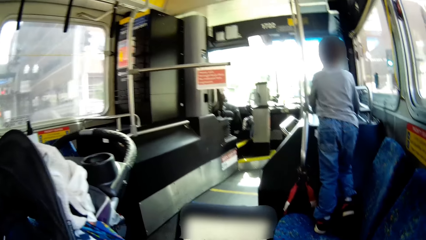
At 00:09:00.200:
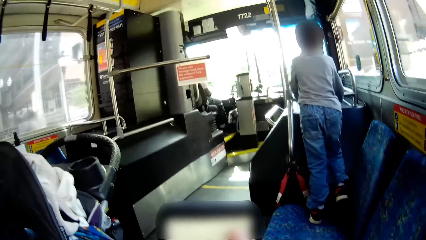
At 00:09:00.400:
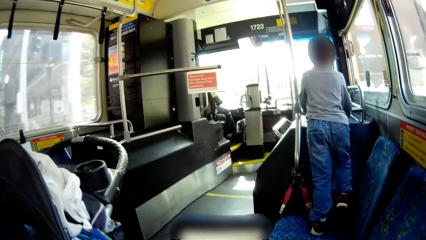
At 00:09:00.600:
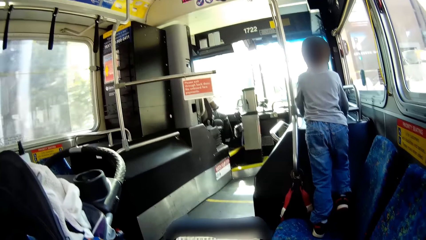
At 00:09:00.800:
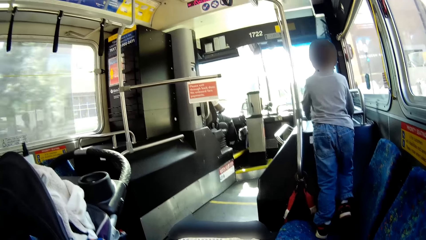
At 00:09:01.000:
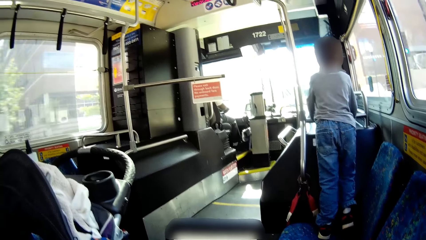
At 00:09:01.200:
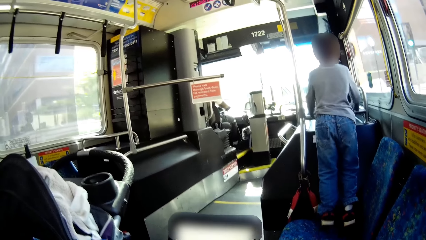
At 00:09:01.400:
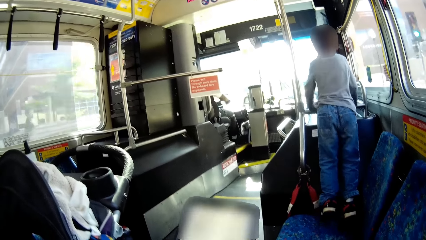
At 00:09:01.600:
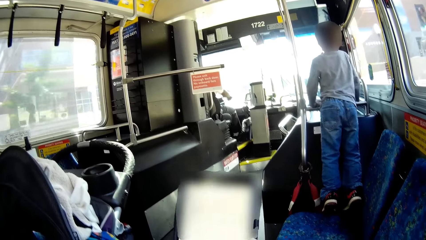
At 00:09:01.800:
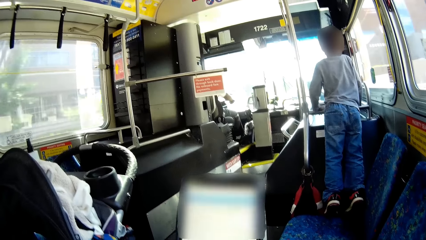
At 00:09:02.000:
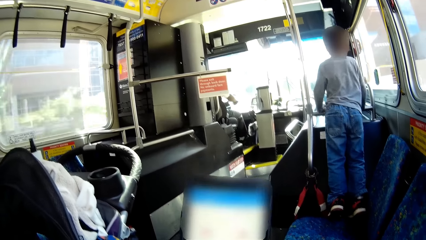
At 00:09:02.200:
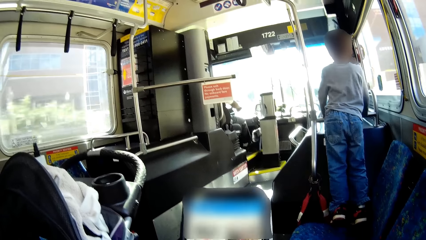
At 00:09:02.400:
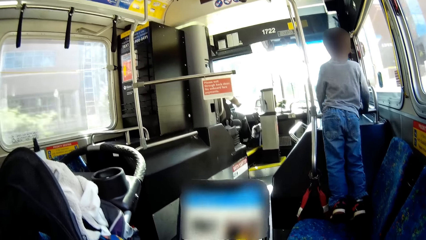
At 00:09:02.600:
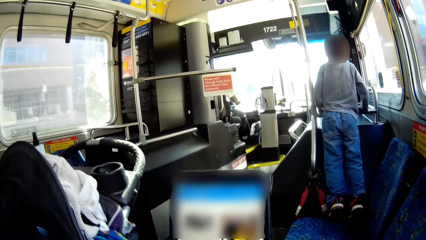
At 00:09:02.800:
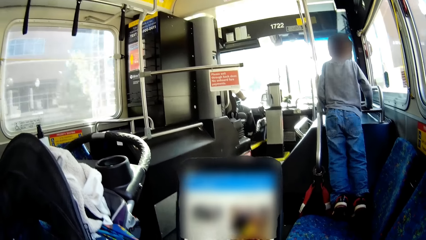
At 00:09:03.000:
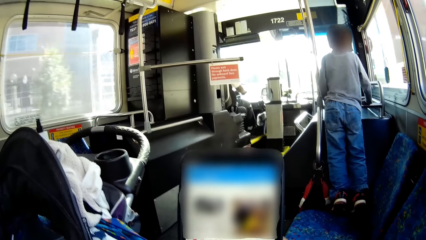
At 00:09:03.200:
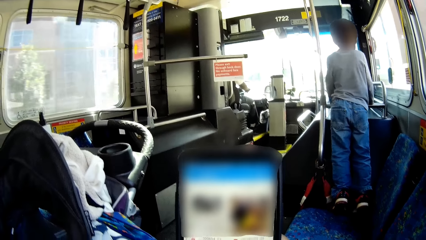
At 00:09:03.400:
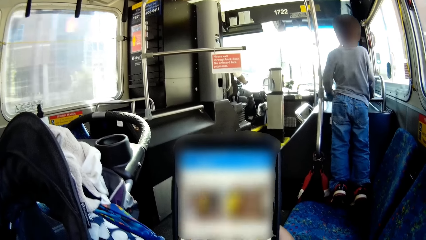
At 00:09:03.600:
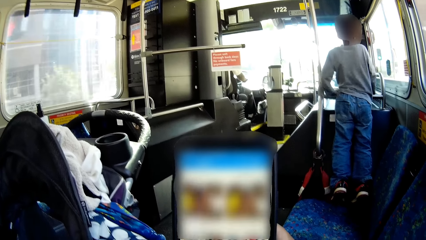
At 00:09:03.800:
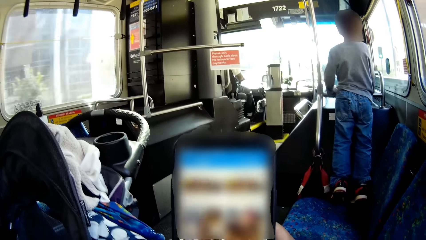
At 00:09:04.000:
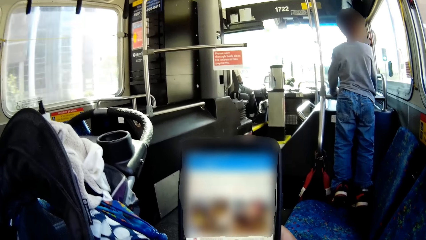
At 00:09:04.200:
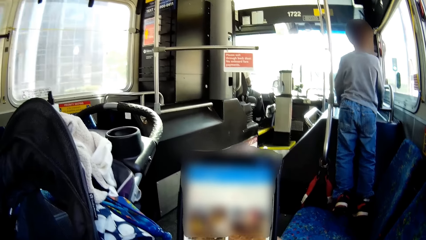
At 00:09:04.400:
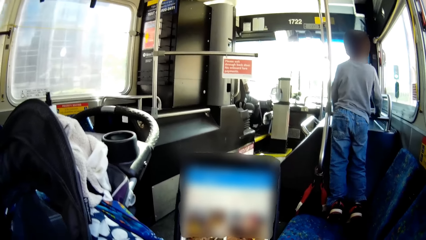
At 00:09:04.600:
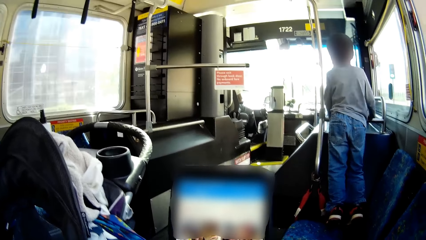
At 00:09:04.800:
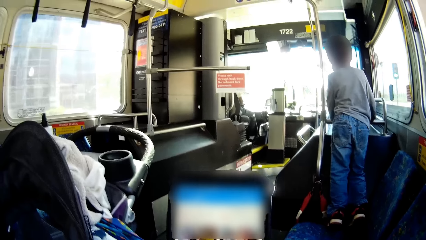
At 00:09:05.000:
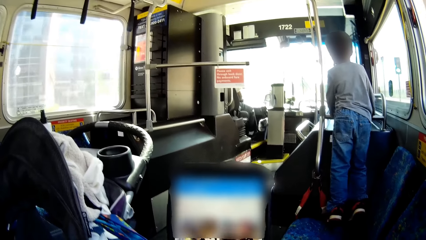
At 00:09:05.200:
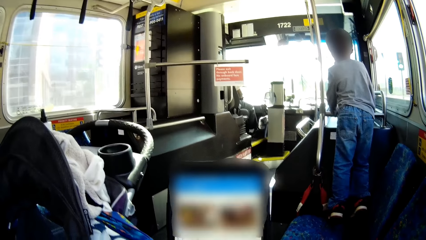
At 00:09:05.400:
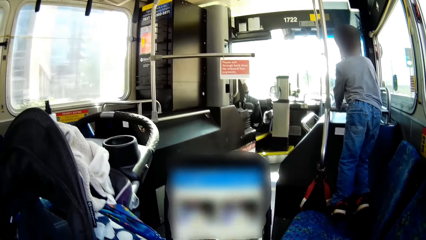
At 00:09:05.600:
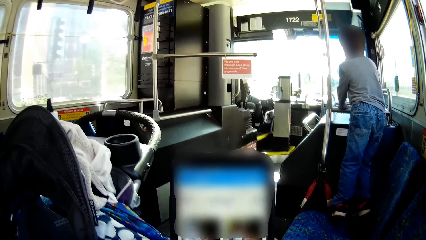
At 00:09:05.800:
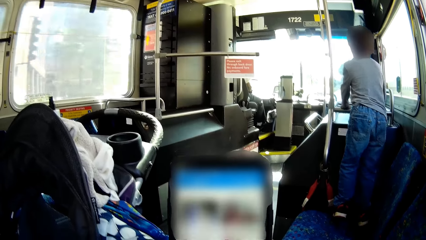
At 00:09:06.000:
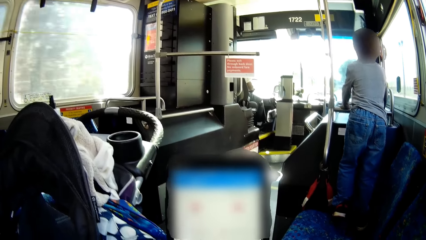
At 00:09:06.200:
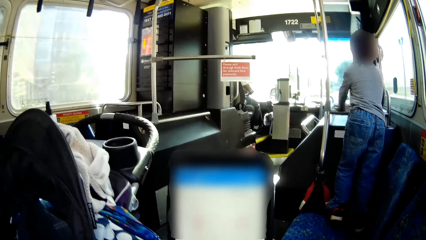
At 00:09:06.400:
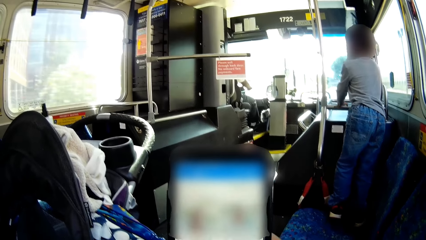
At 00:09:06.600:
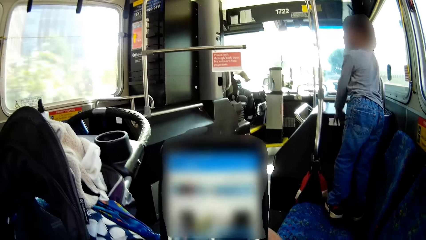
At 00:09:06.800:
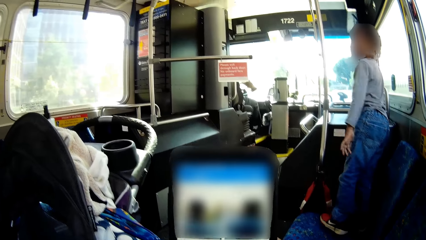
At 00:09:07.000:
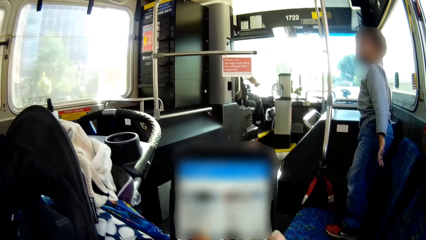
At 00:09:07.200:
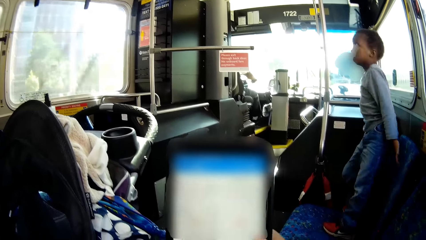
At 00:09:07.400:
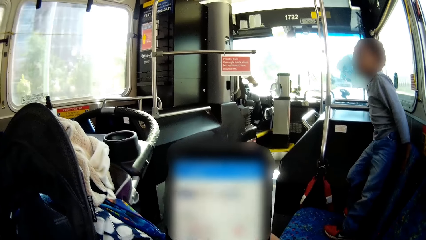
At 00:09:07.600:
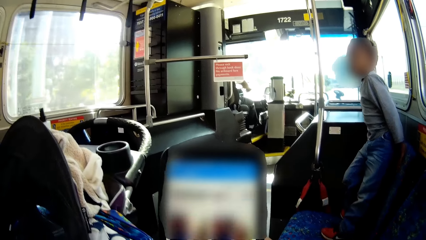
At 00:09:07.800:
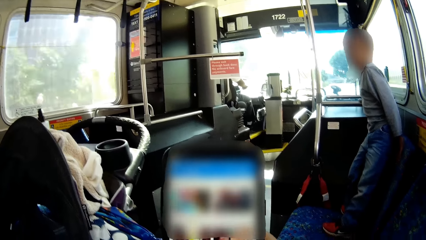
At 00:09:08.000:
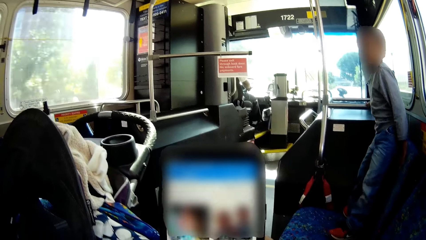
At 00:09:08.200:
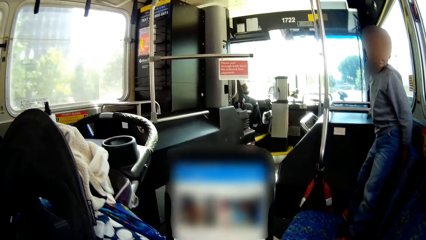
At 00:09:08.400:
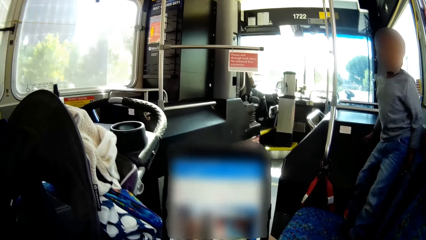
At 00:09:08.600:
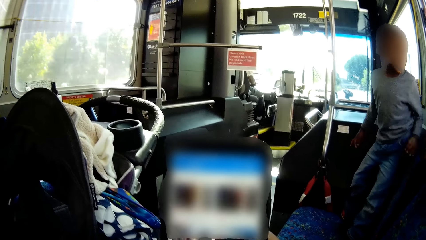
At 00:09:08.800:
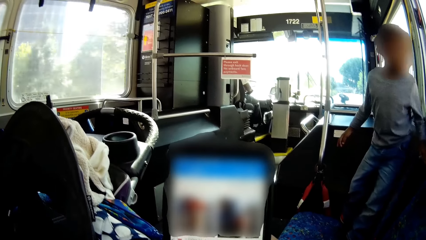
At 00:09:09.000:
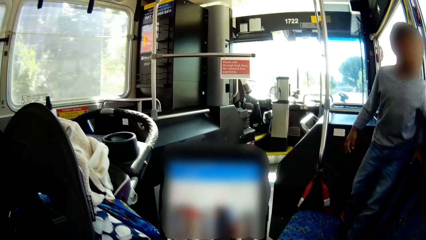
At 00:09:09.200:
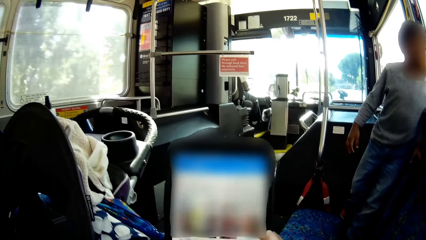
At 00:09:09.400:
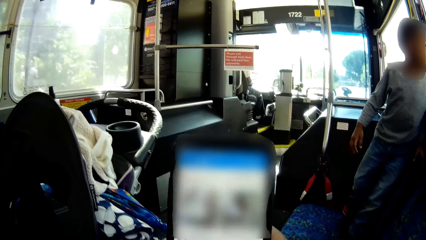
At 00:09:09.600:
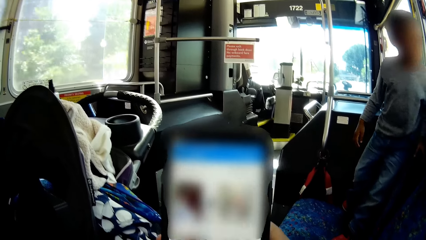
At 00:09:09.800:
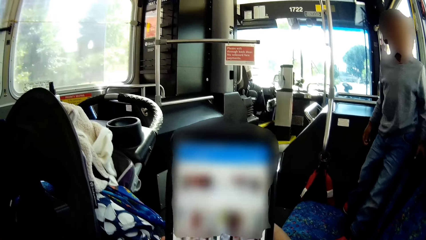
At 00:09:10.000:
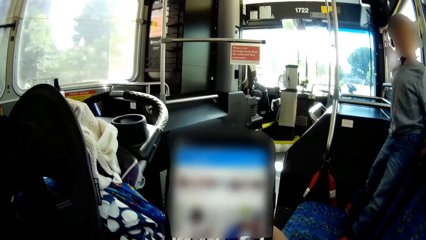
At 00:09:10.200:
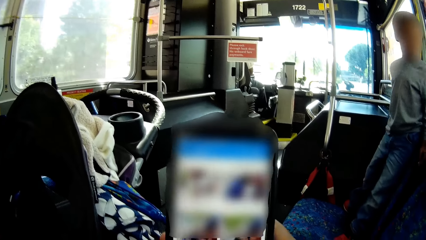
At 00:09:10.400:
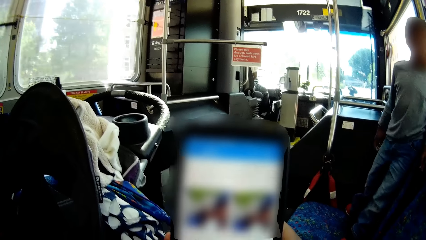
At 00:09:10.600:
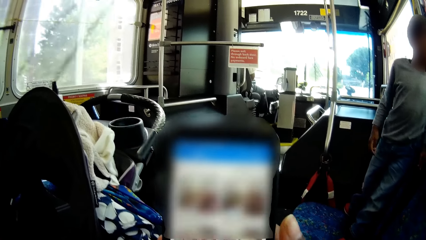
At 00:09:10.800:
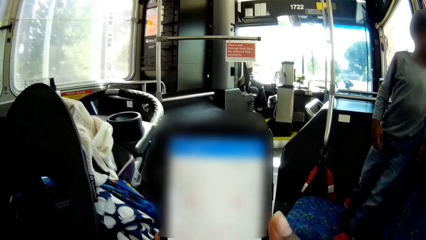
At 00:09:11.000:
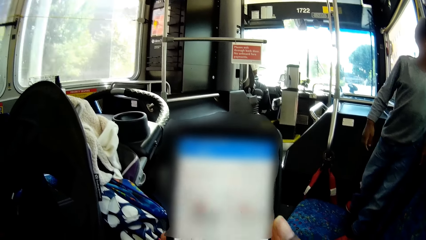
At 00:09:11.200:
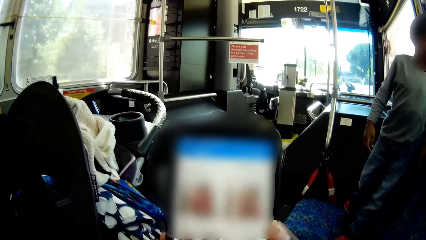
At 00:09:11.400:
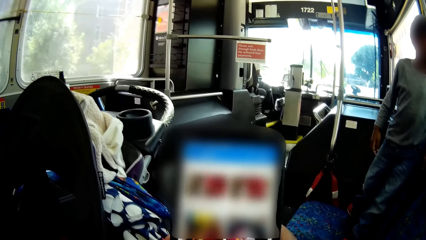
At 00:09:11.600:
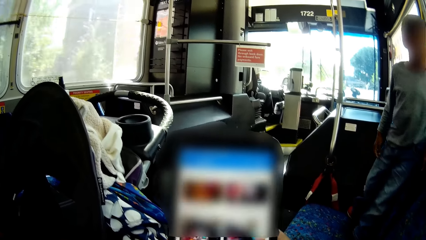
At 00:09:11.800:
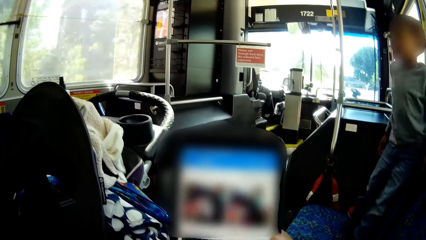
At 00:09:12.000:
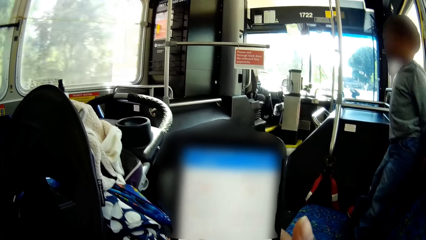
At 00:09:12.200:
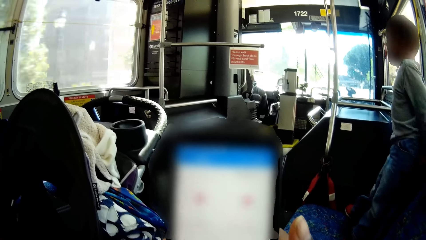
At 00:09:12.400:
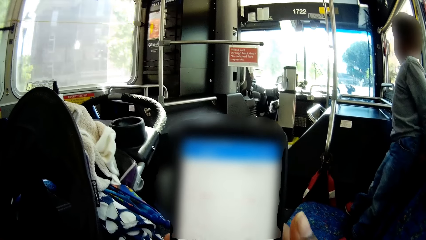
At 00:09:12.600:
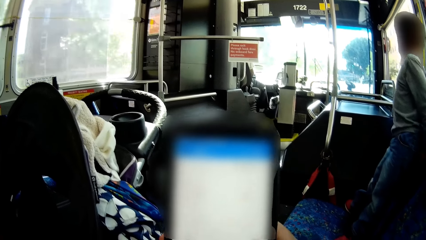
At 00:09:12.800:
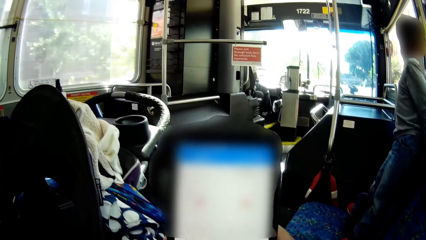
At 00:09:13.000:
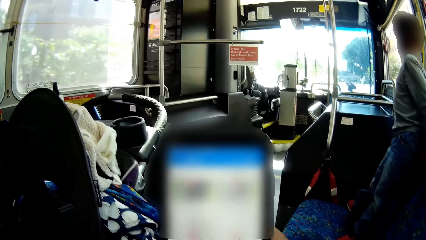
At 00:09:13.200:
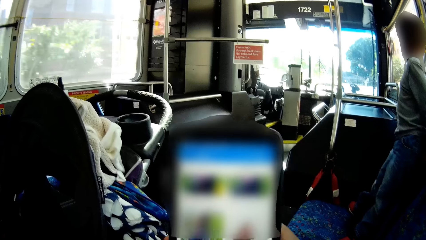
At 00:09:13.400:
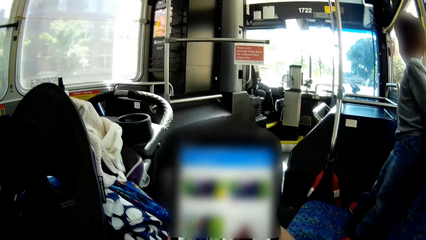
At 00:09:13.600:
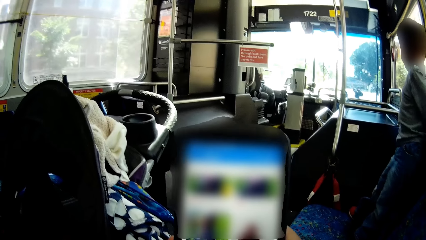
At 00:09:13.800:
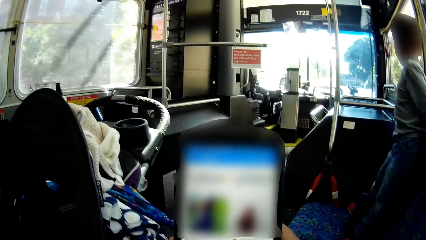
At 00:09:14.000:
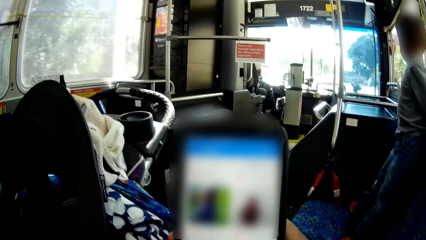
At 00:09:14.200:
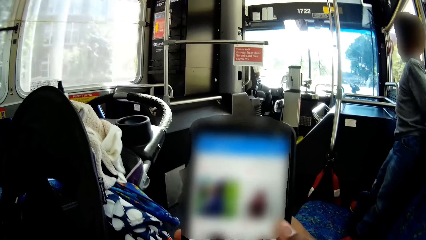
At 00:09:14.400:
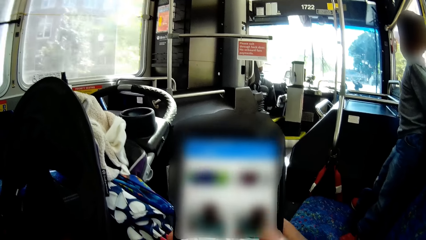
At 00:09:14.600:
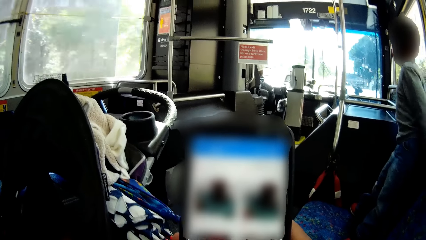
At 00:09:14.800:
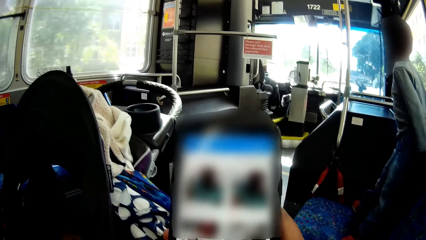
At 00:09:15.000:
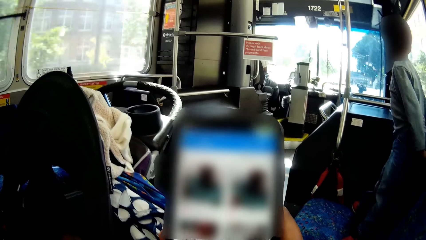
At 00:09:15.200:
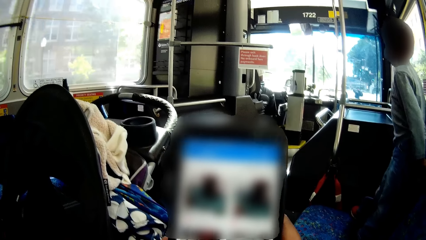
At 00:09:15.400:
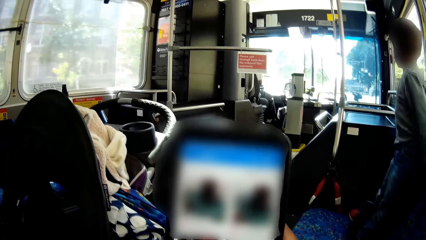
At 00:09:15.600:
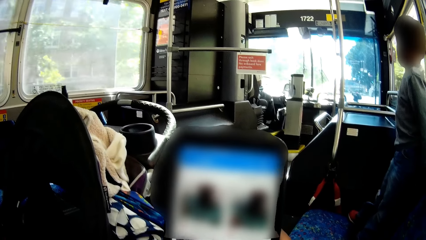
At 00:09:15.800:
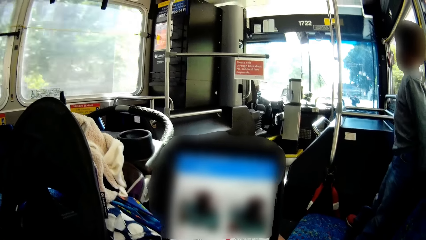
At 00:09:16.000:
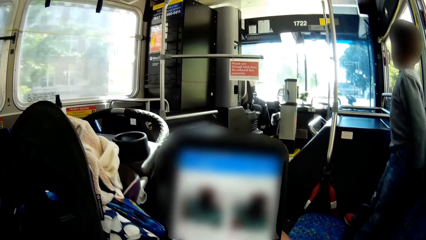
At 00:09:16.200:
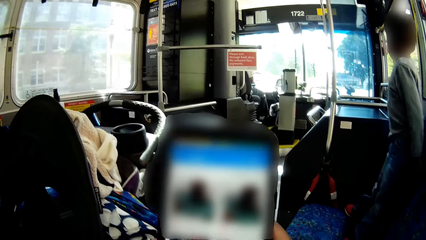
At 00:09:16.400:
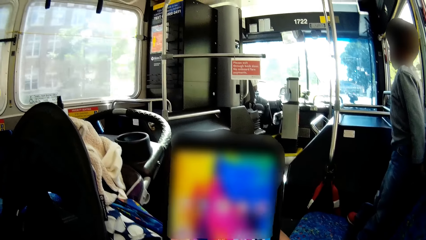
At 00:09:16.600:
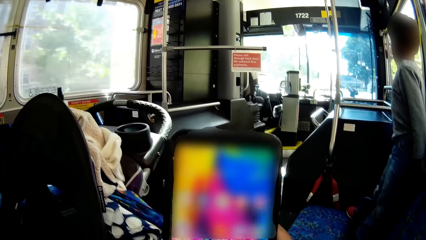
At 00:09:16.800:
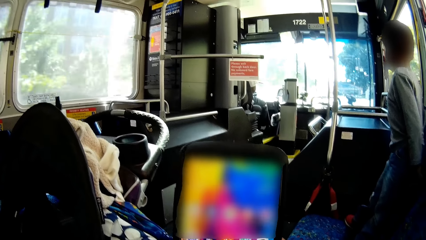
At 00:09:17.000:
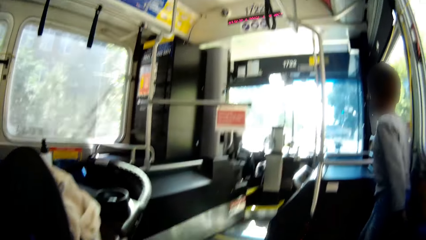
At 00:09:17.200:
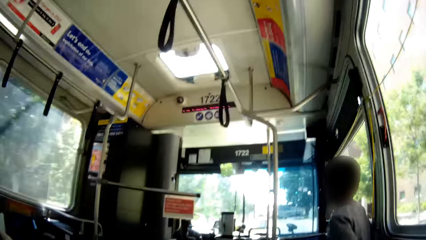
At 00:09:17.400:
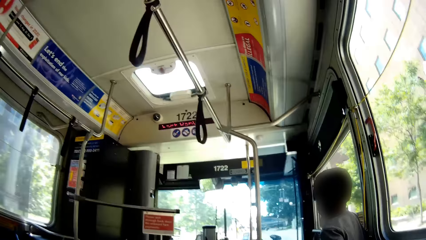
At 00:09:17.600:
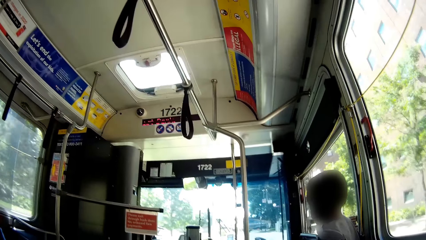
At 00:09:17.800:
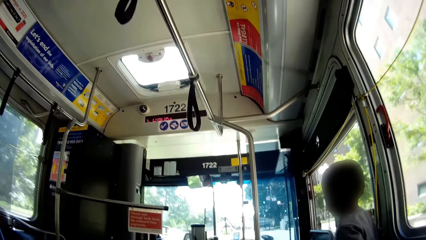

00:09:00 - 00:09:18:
The boy leans on the chair in the bus.
